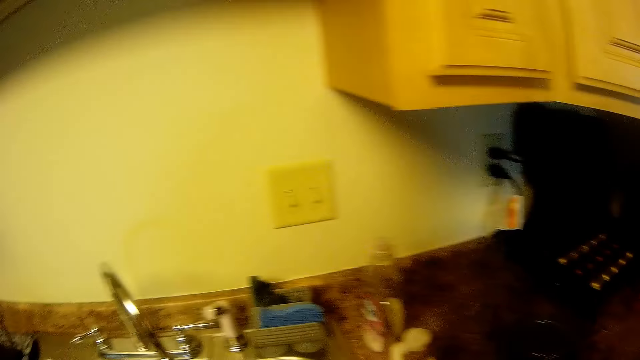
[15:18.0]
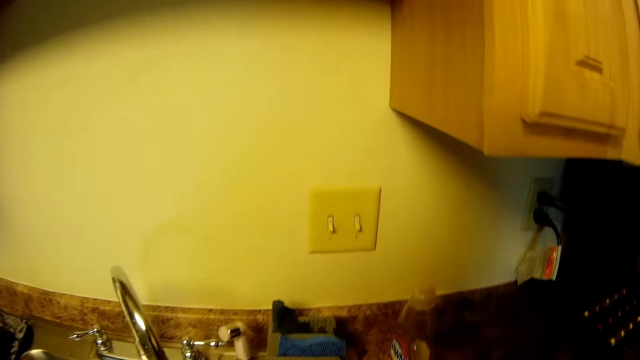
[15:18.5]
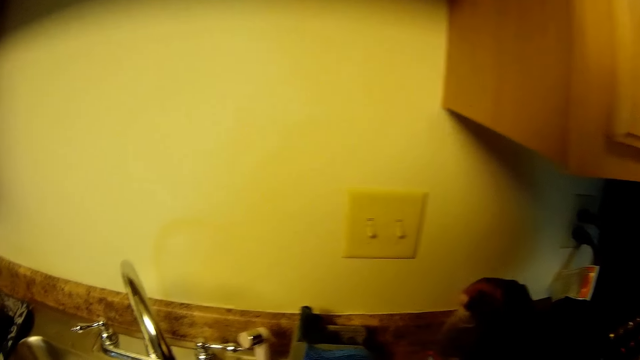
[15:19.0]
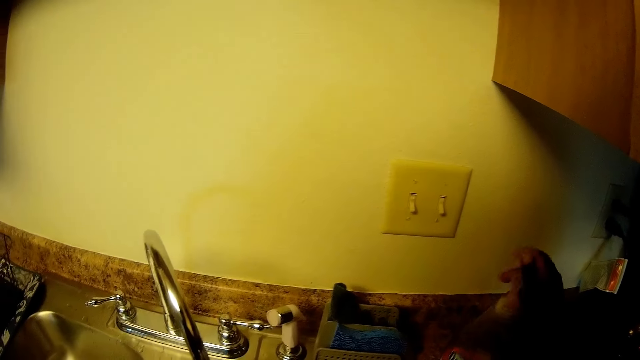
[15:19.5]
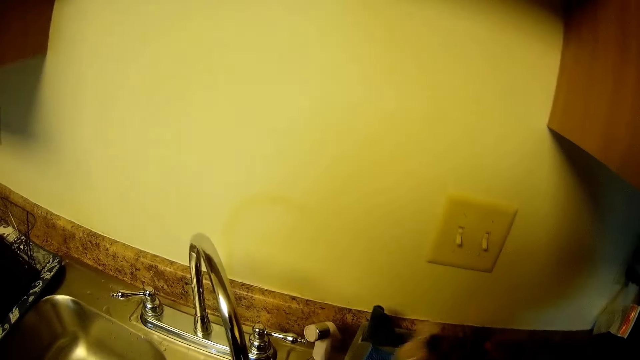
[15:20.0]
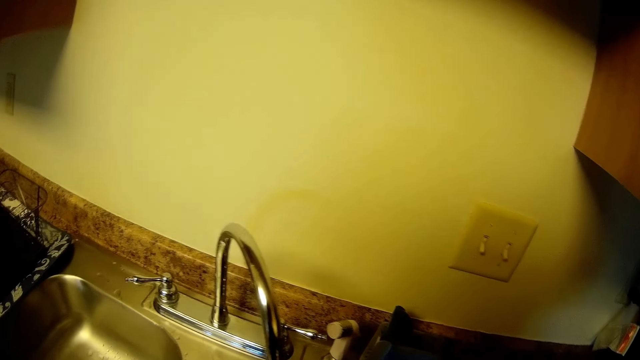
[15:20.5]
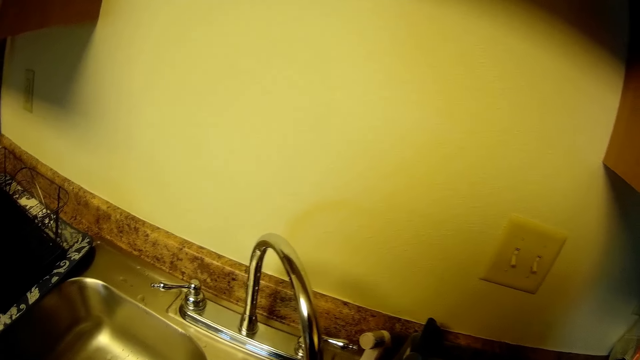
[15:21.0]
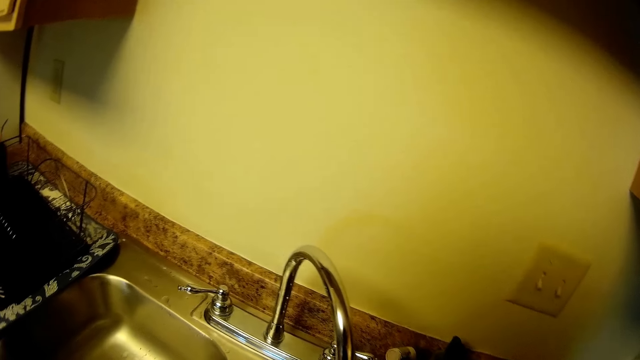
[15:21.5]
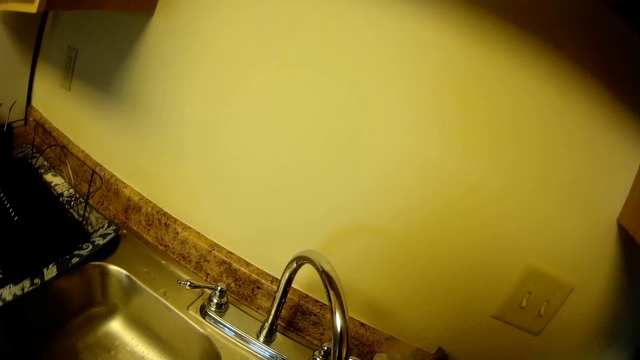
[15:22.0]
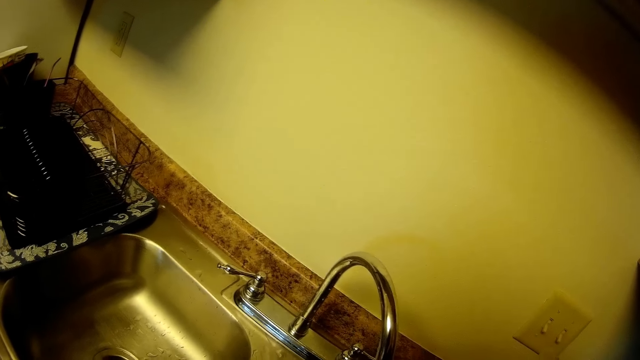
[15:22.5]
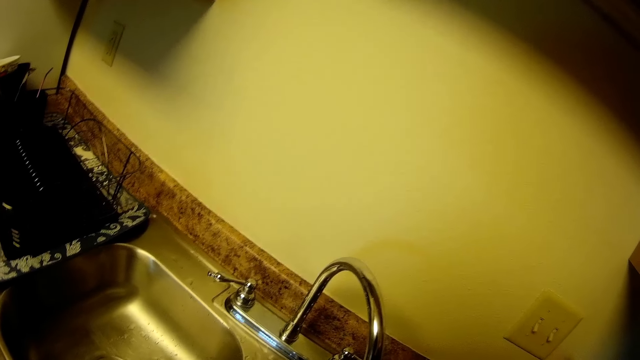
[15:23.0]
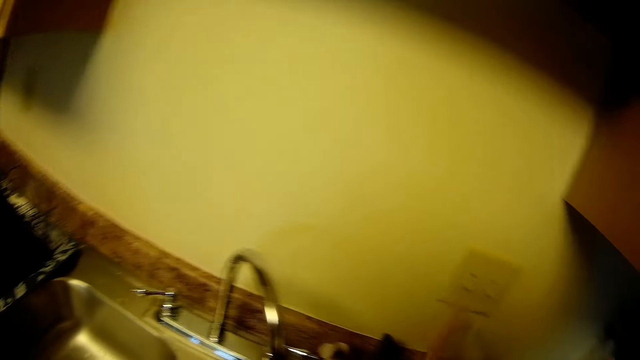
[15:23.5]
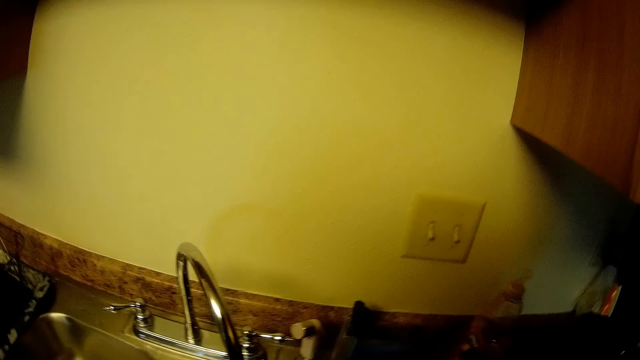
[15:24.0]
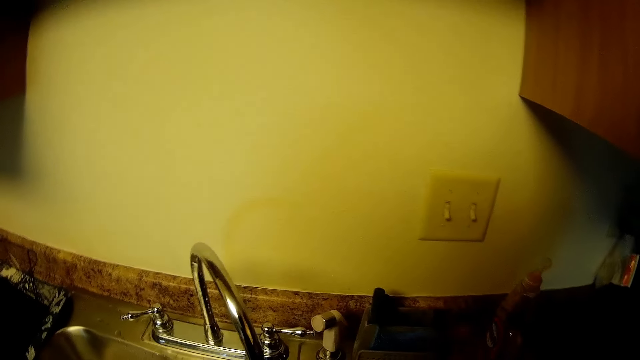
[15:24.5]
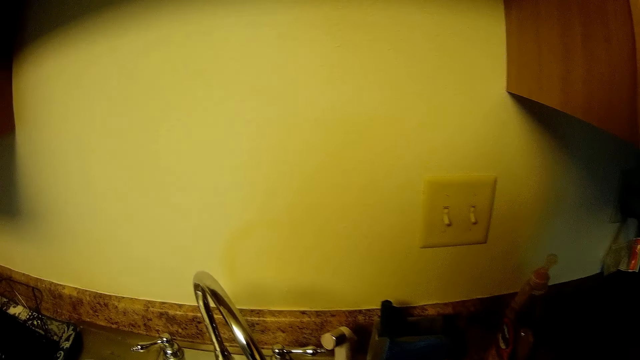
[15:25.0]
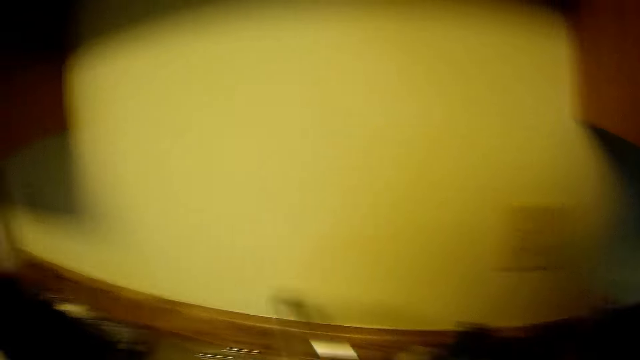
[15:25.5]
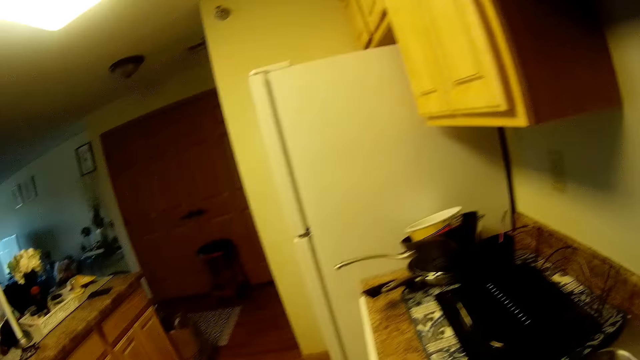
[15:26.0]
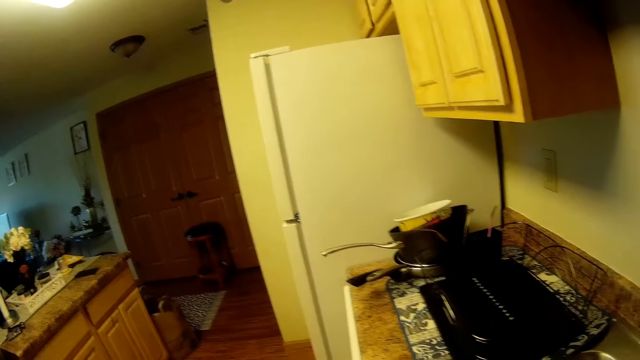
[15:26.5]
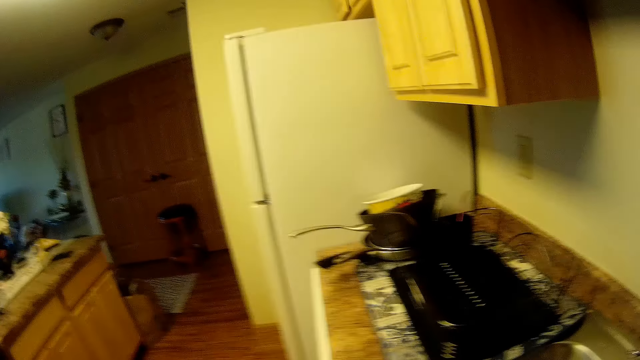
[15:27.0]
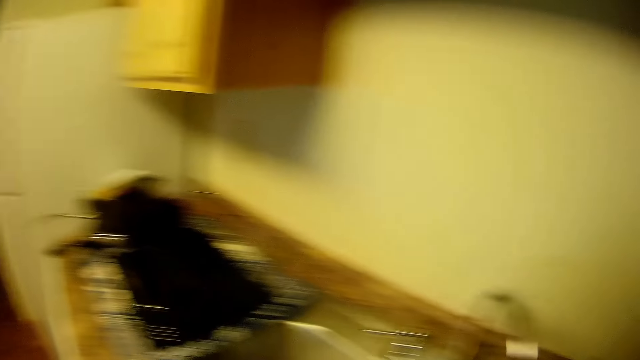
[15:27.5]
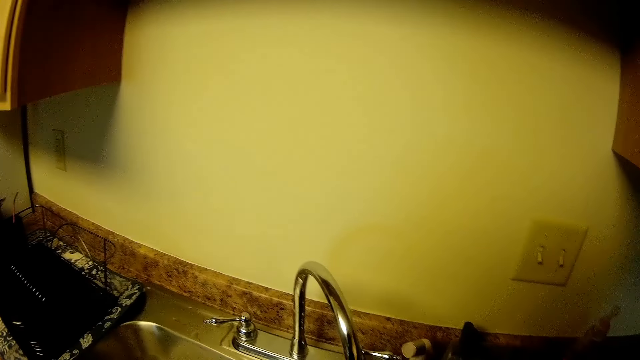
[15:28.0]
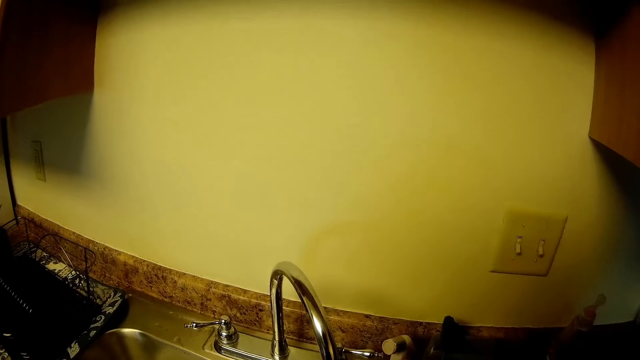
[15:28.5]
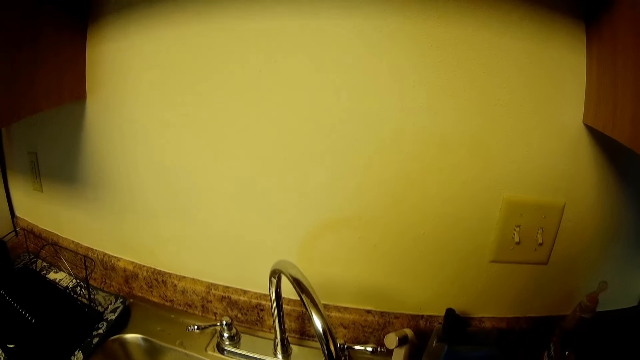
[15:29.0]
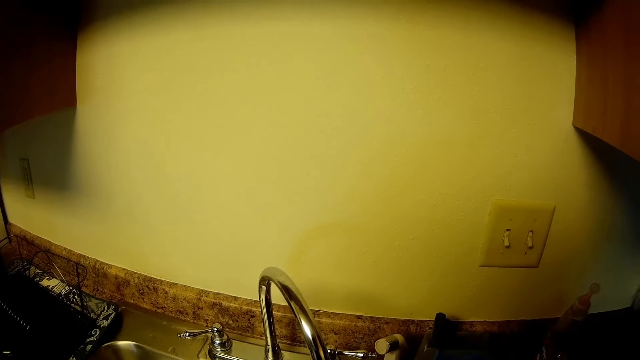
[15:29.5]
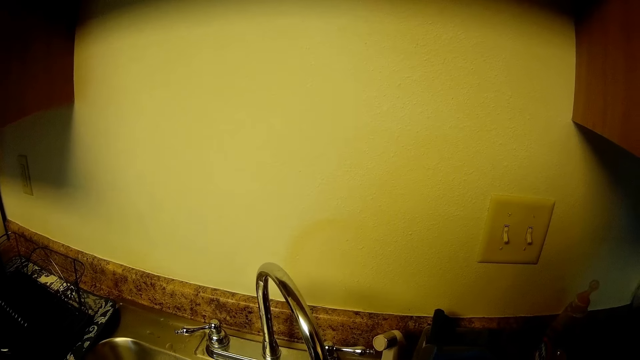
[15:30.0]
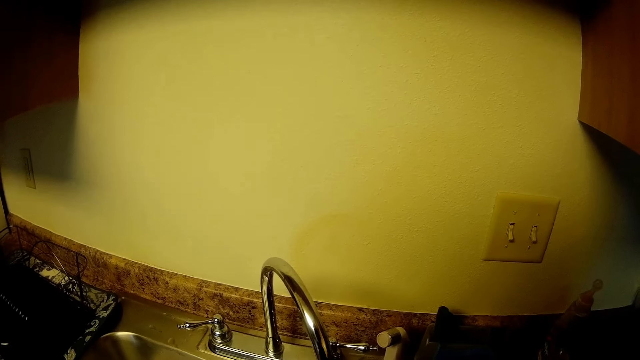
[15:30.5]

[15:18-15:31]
The camera wearer opens a cover of a bottle on the kitchen top with her right hand. She lifts the bottle with her right hand. She drops the bottle on the kitchen top. She looks around.

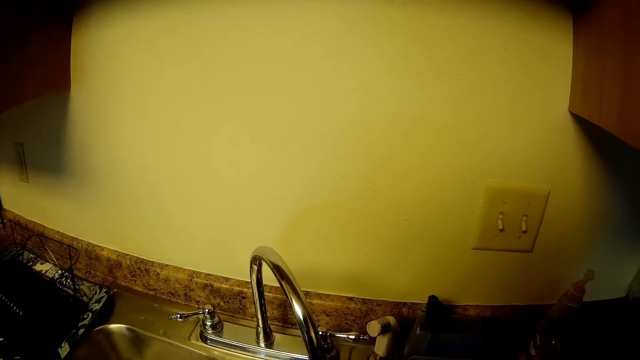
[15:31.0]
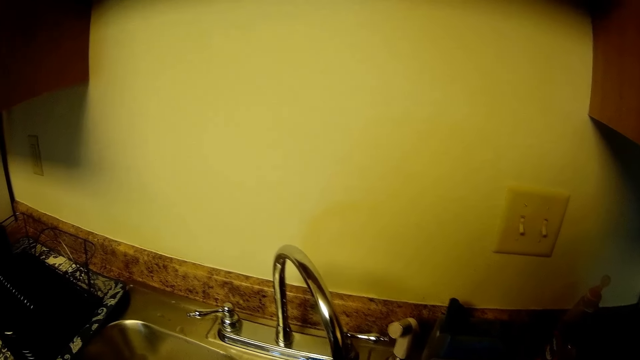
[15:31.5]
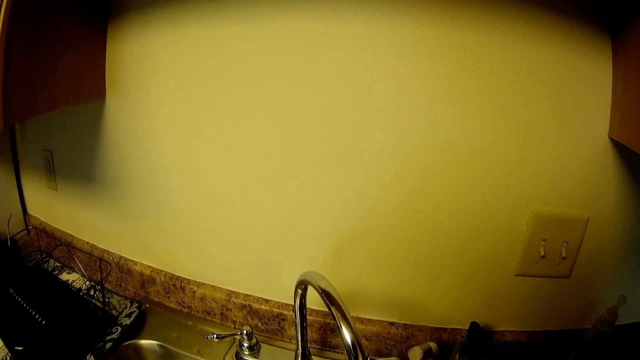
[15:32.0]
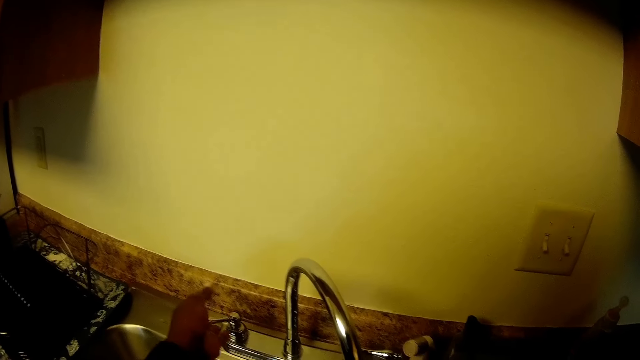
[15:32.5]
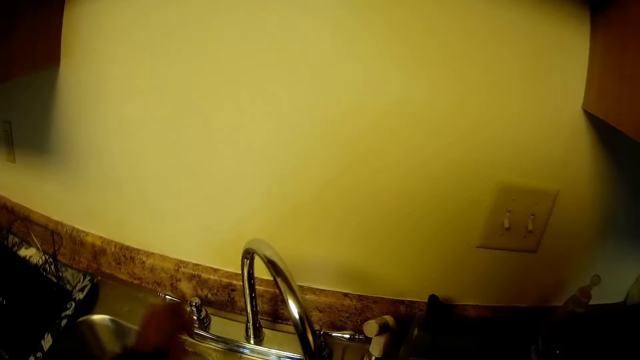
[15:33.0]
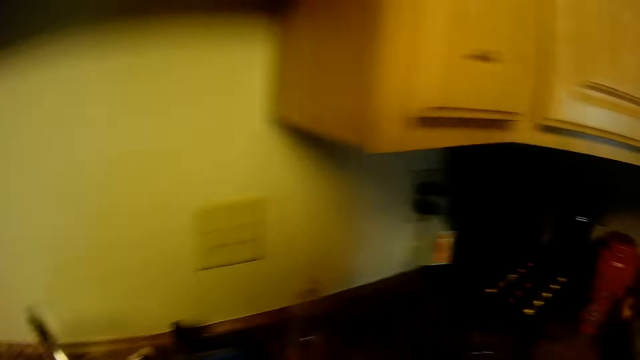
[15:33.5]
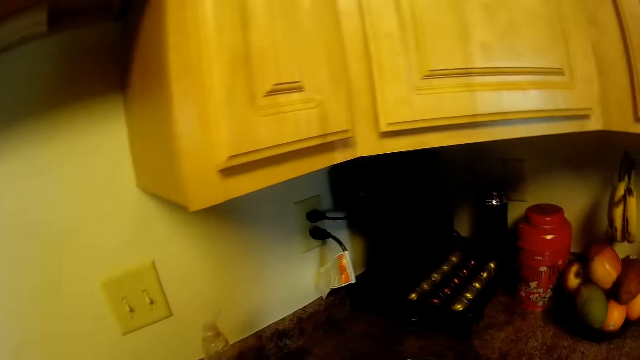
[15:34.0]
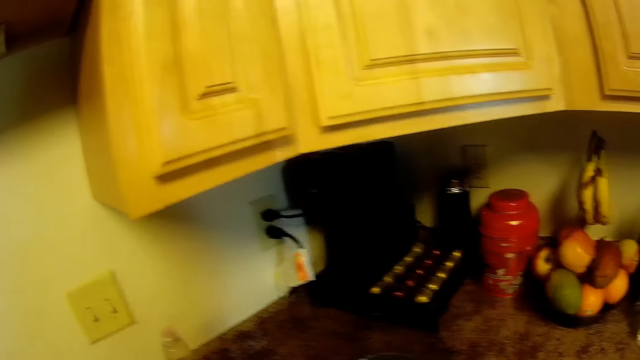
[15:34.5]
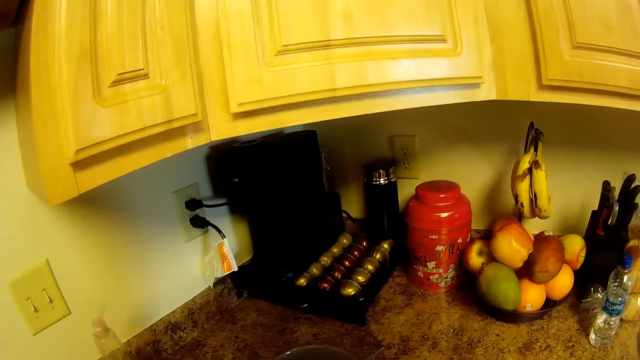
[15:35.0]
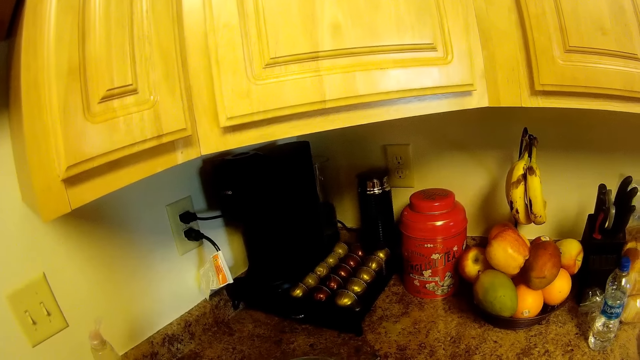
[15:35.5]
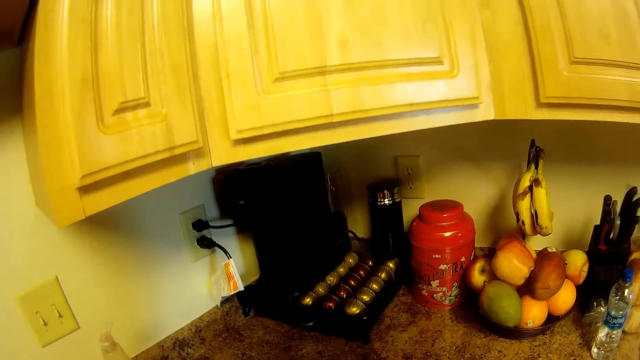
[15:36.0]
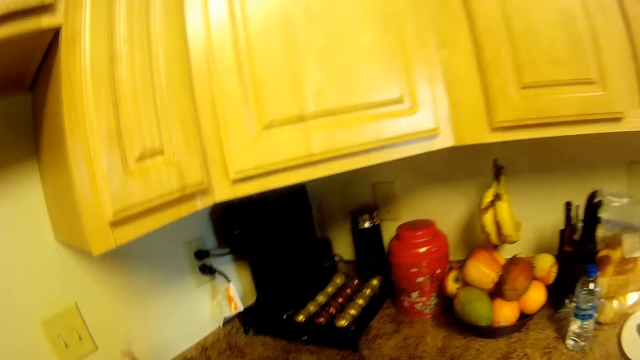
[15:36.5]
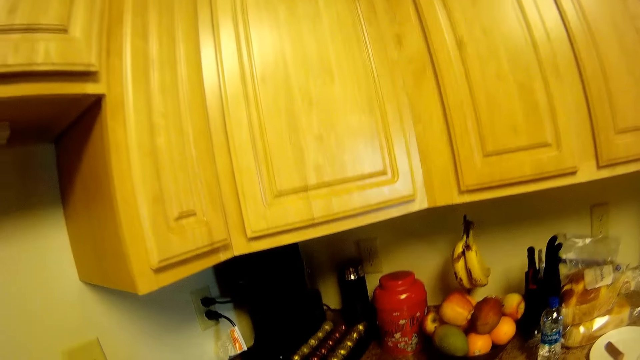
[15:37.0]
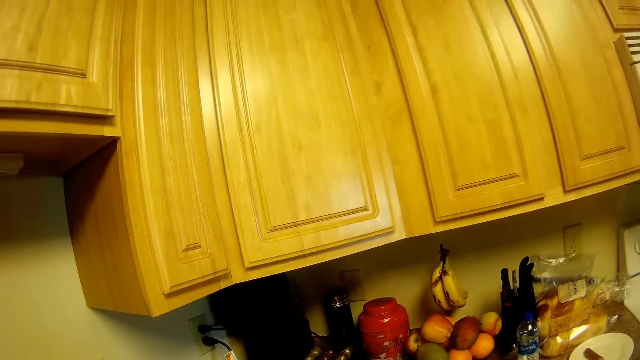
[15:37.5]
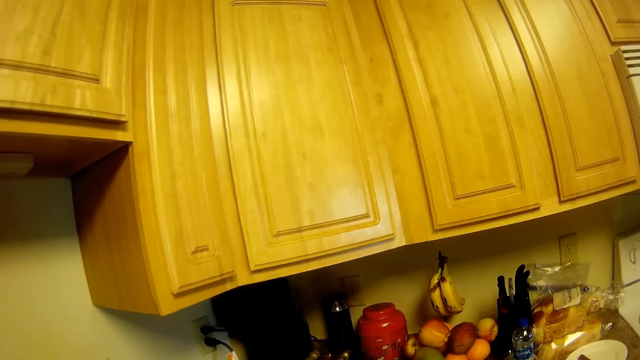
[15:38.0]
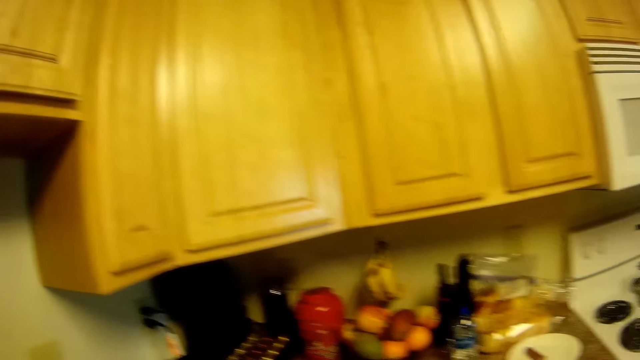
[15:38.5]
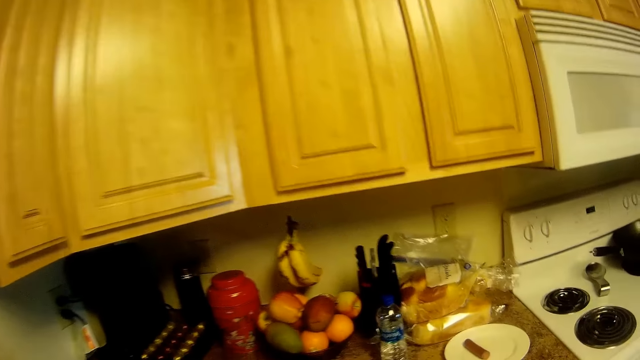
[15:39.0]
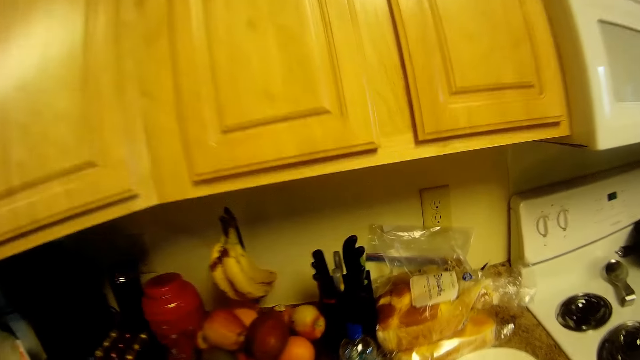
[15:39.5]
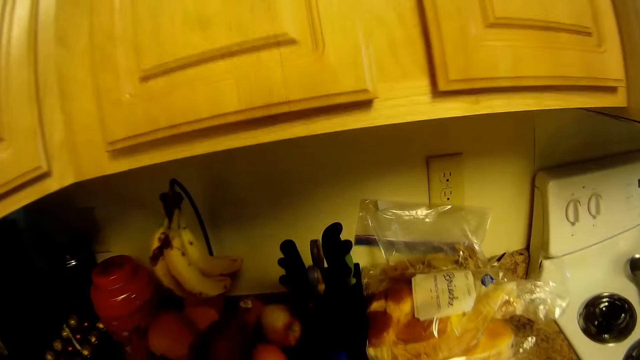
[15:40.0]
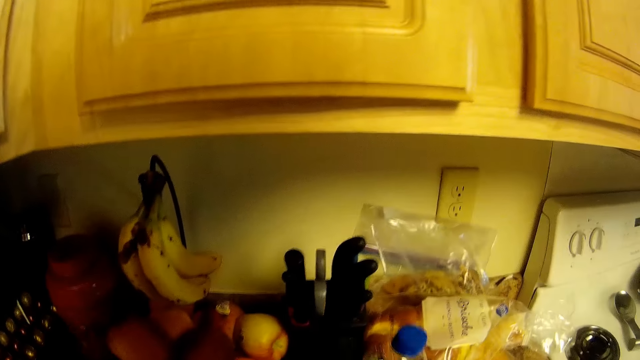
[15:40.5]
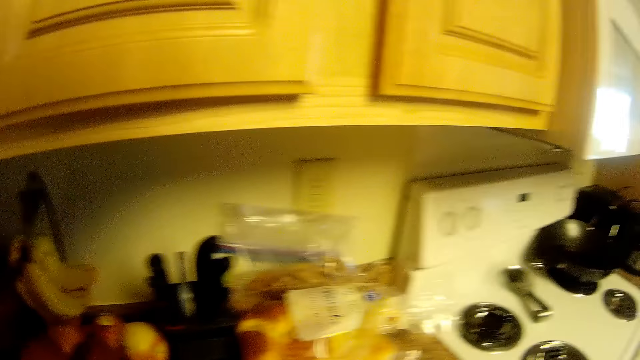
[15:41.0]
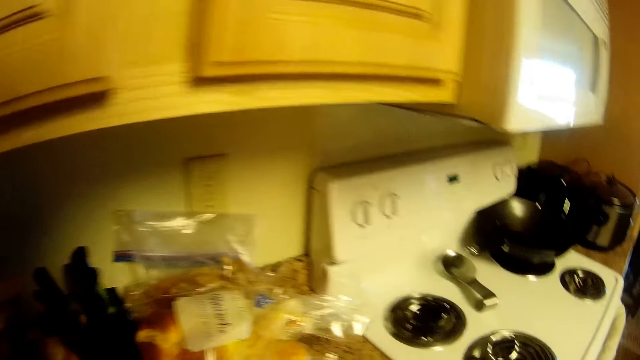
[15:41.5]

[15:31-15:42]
The camera wearer turns off the faucet with her left hand. She moves around. She moves a bottle on the kitchen top with her right hand.
